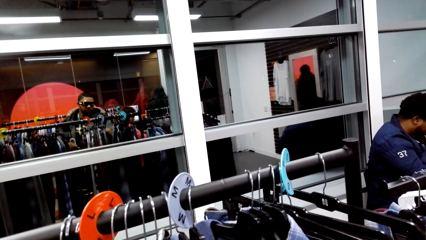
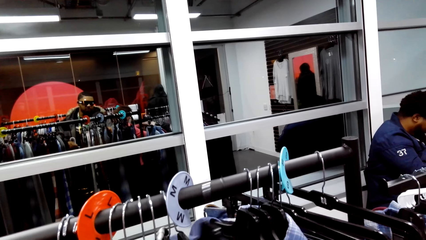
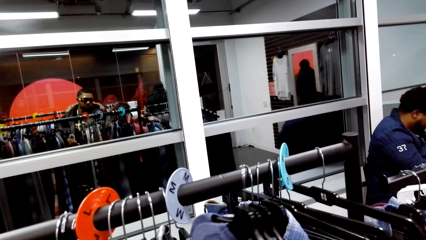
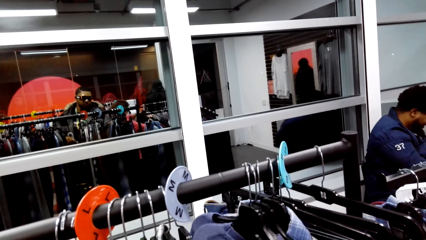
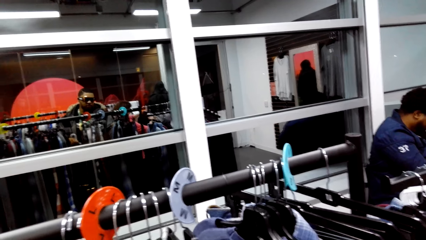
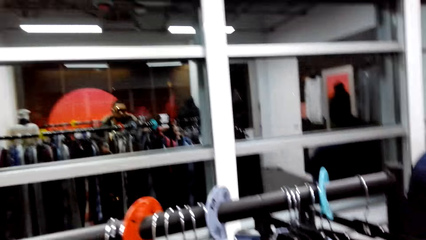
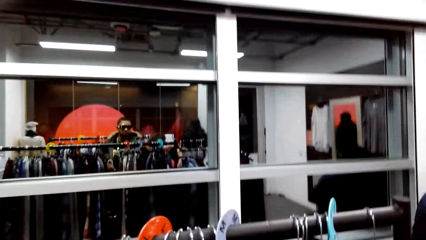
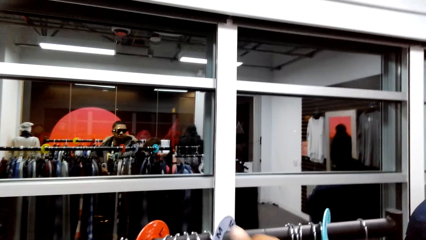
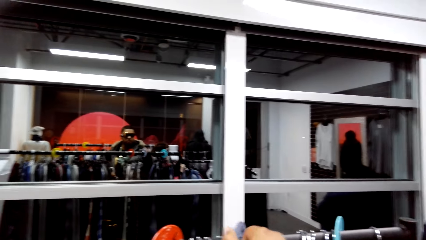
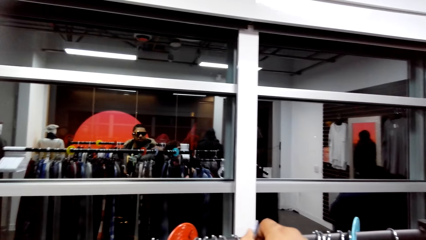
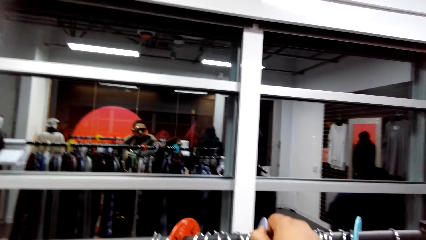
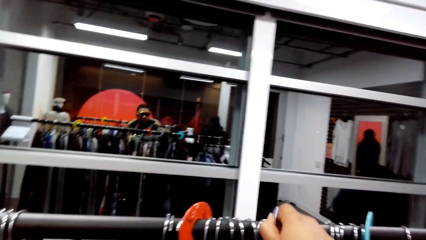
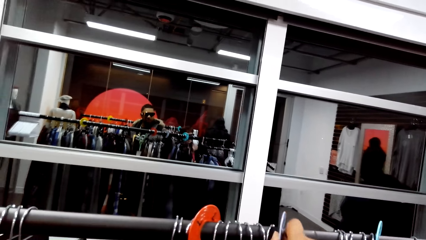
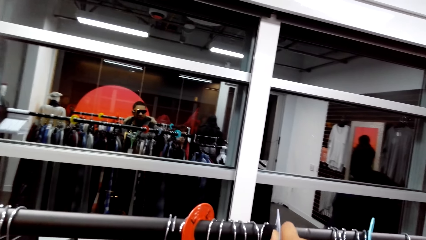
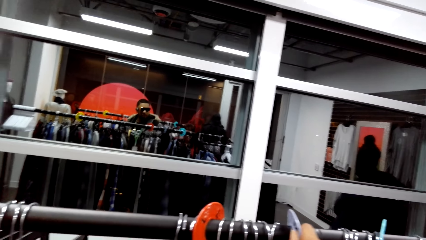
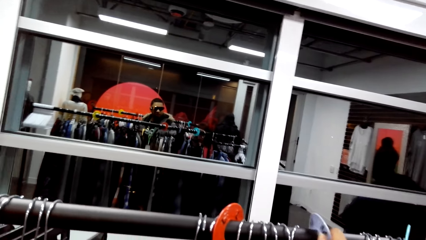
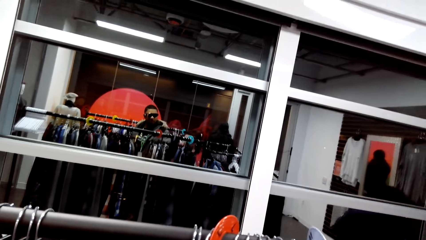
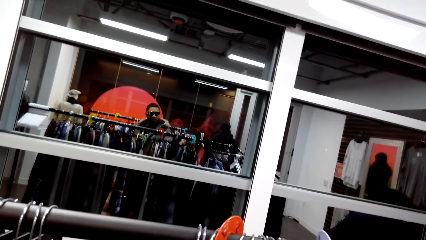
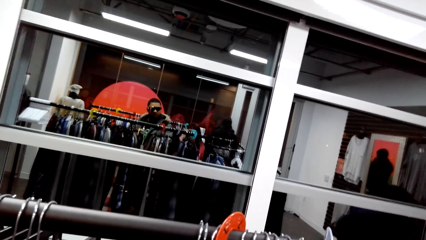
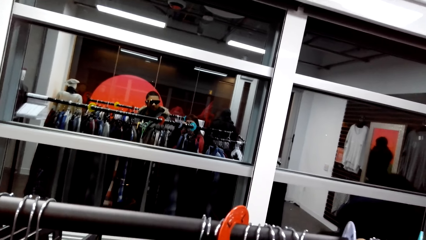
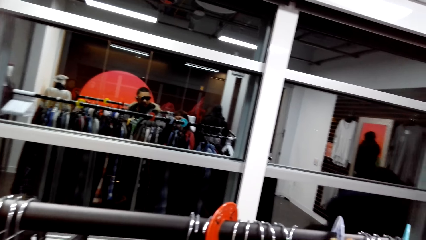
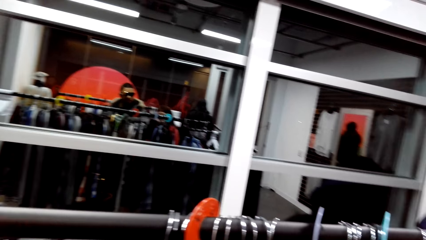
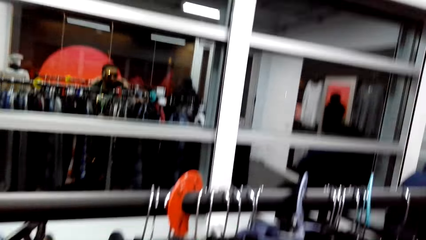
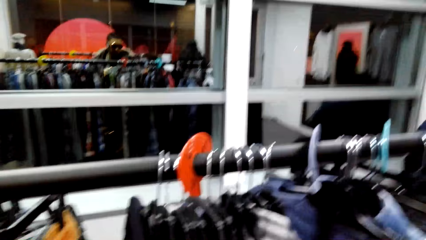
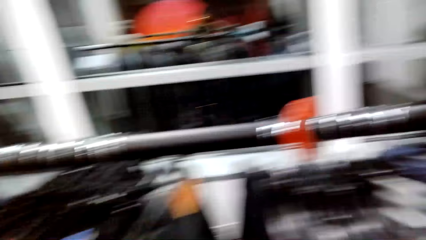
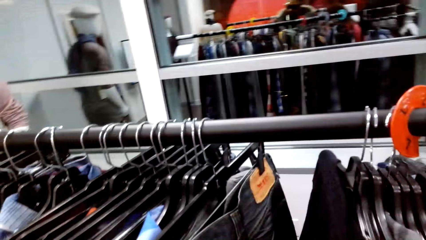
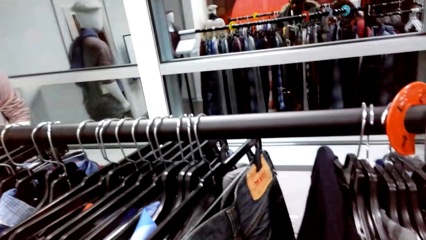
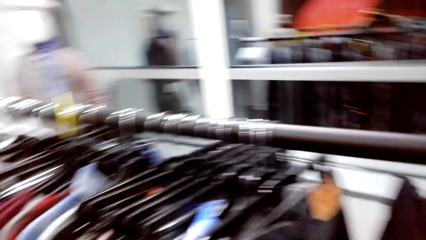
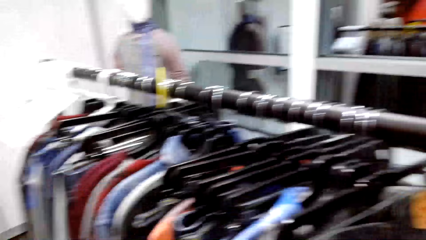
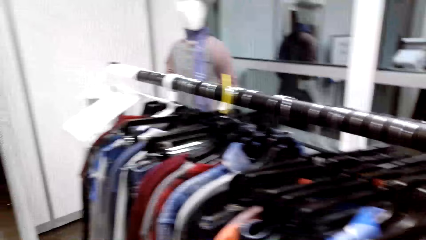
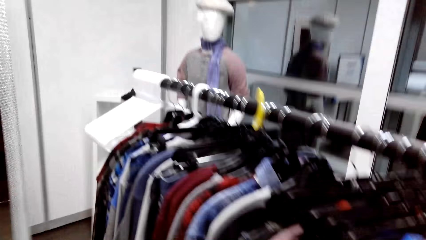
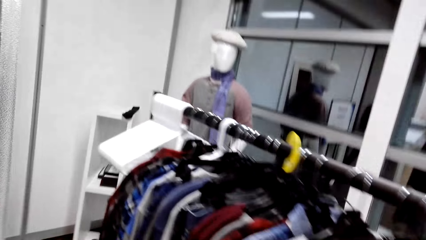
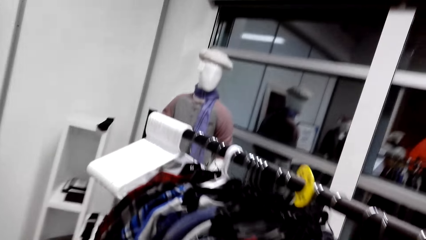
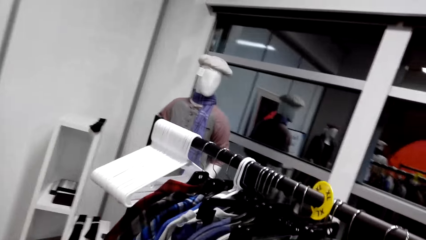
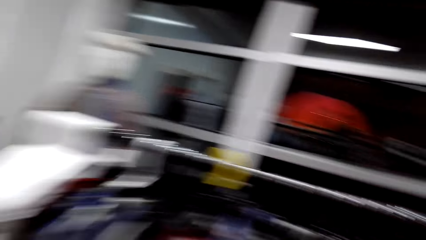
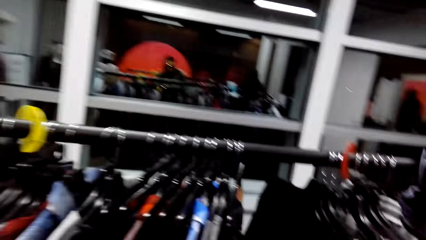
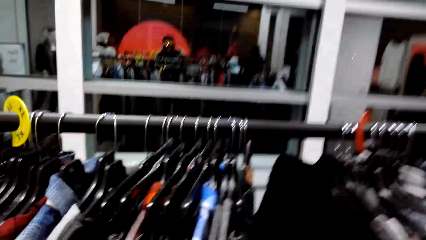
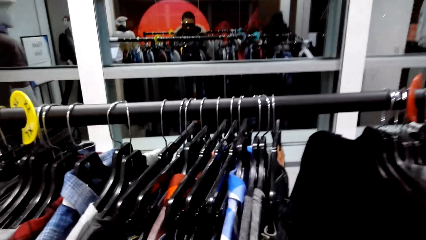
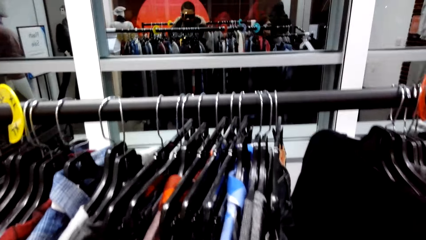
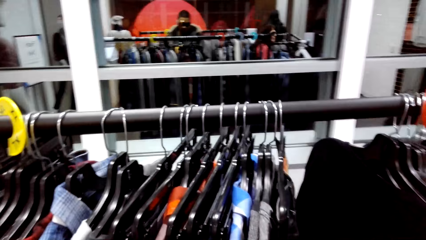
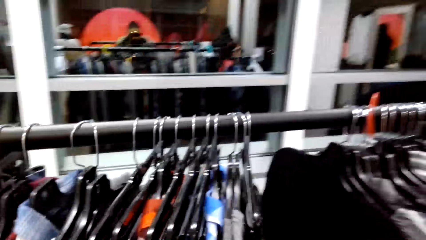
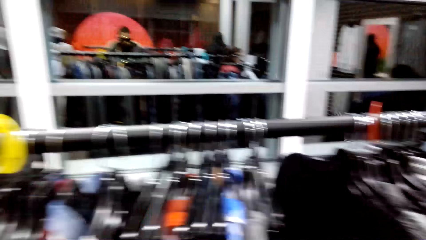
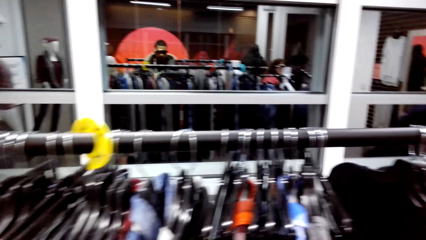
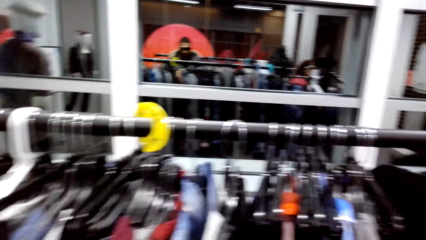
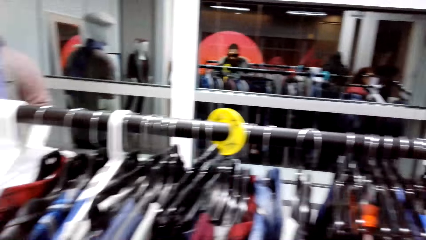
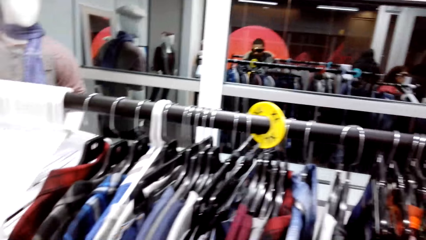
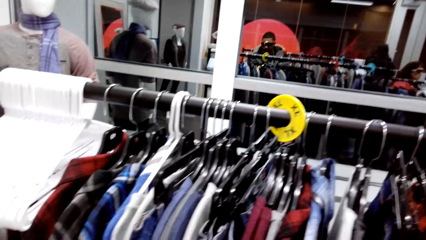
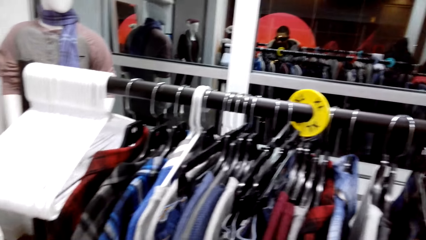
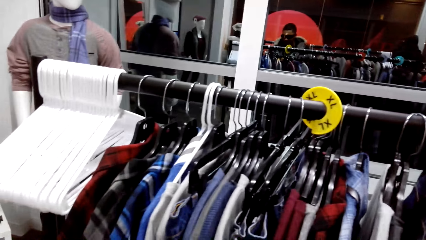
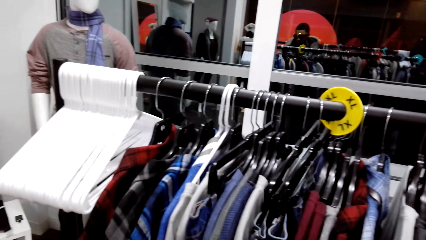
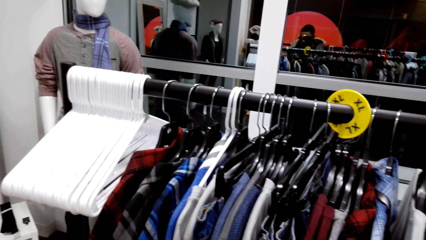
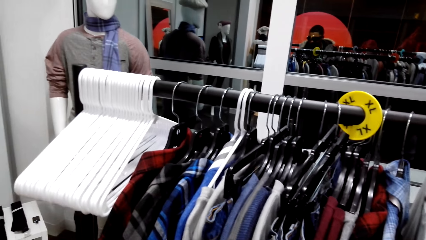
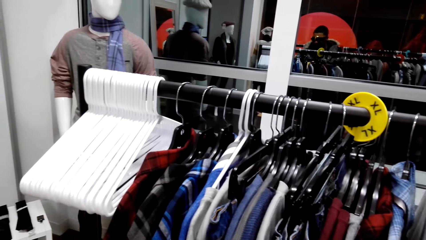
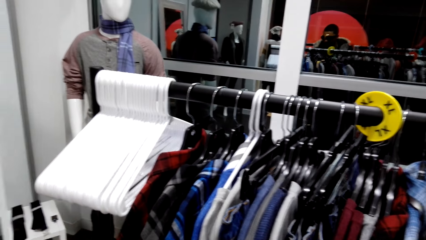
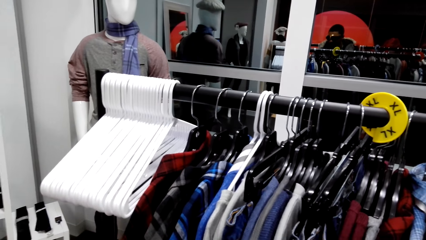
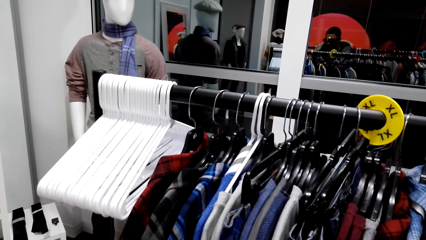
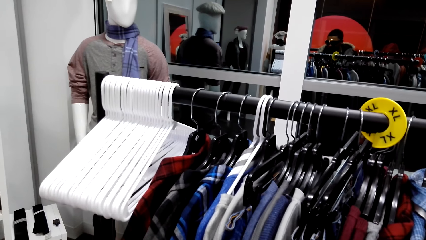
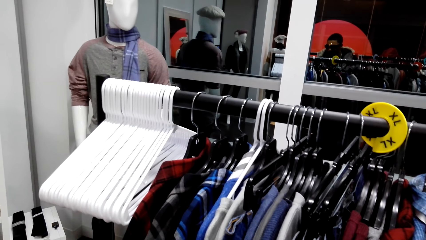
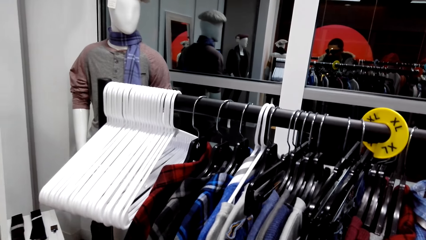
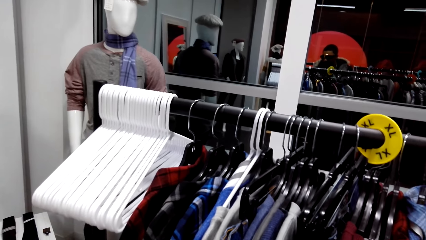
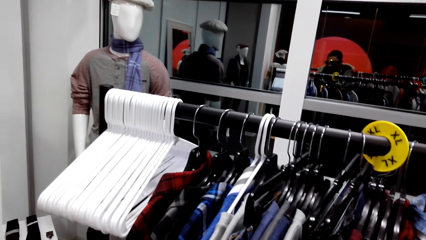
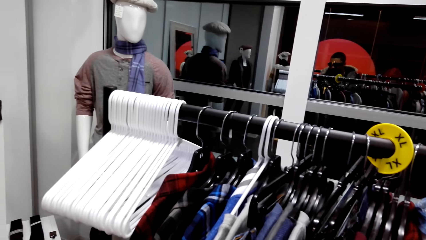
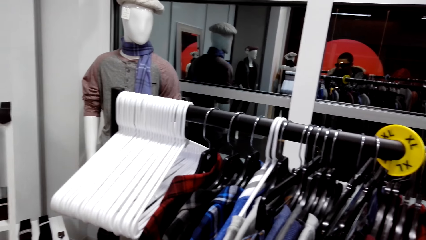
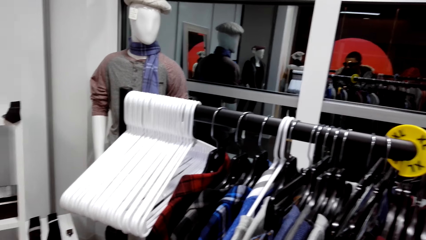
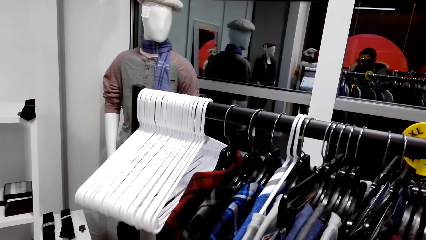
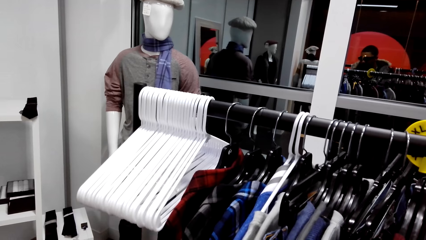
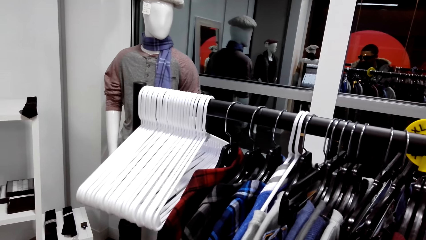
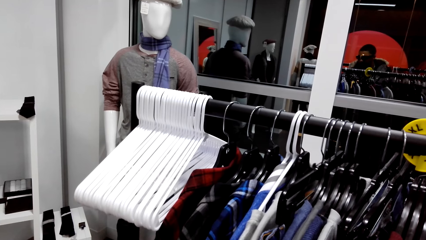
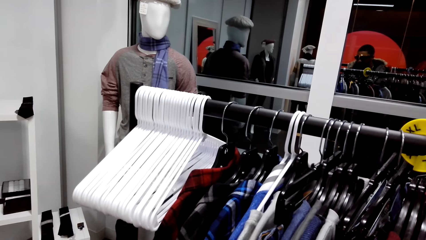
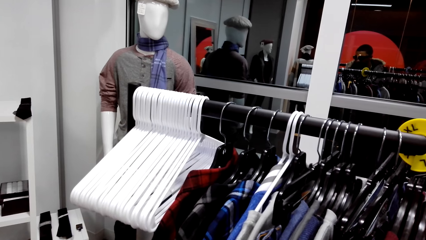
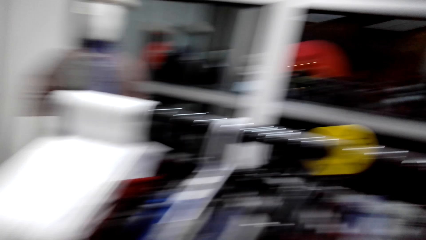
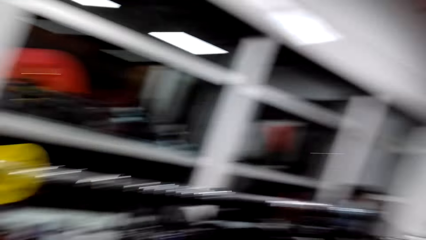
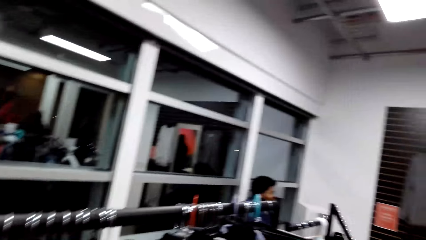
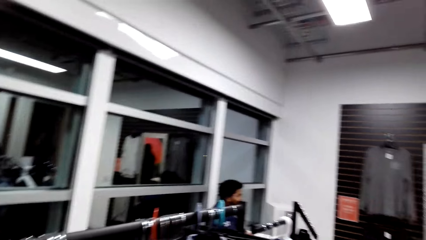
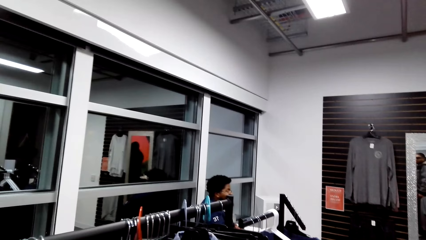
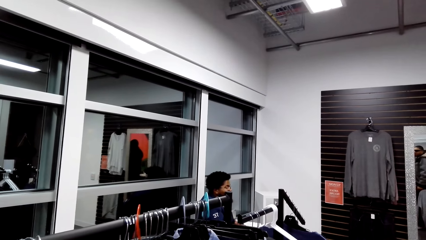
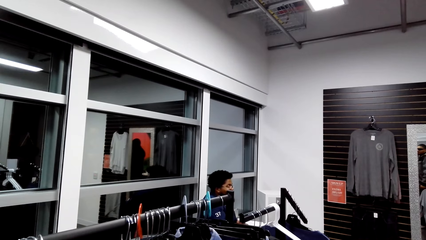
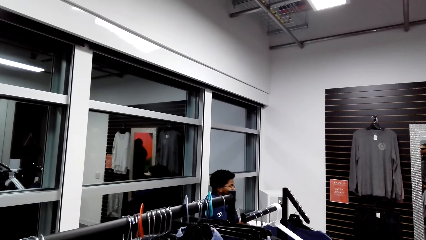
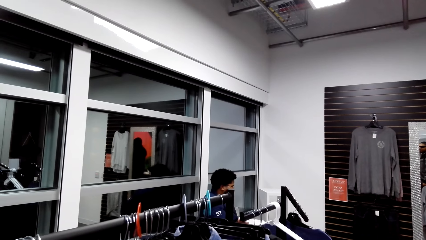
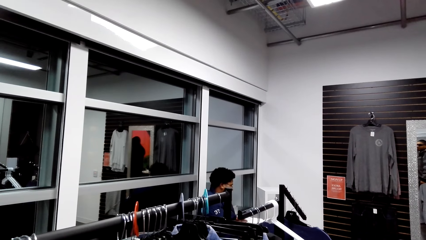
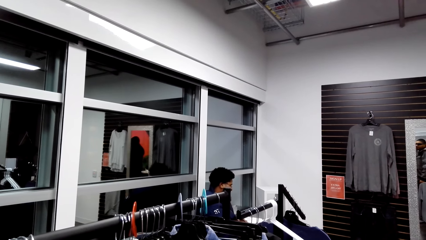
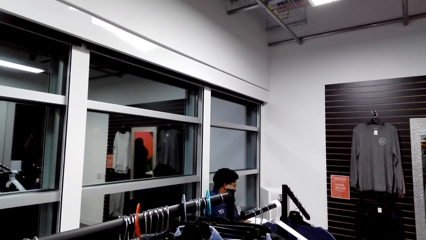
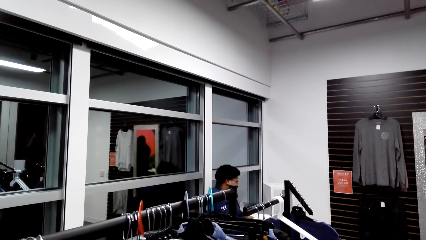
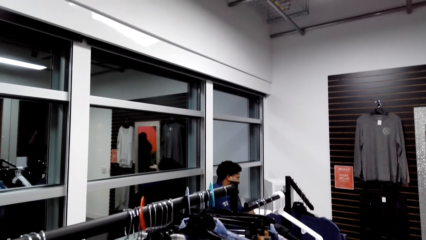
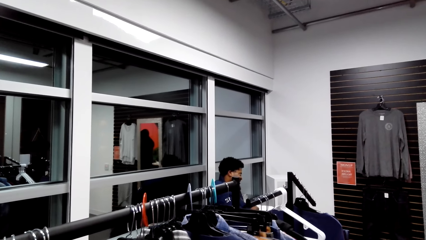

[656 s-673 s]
The camera wearer dialogues with a person. They pull a cloth. They touch a tag. They look around the clothing. They look around the clothing store.
